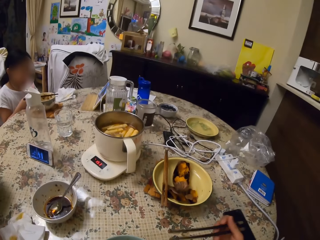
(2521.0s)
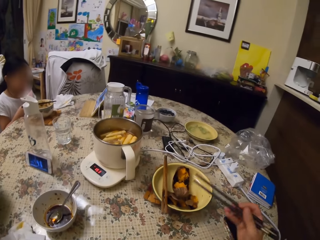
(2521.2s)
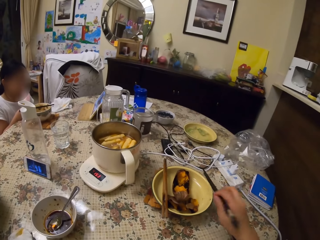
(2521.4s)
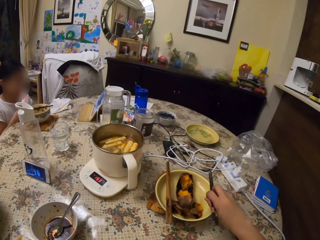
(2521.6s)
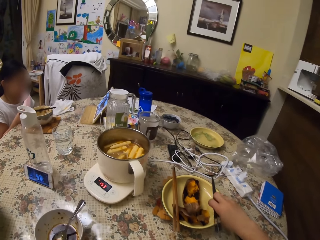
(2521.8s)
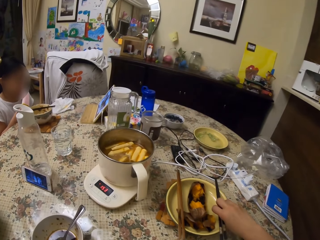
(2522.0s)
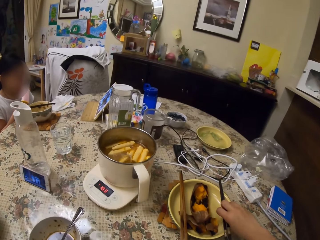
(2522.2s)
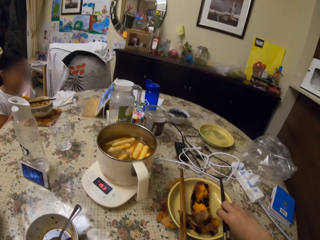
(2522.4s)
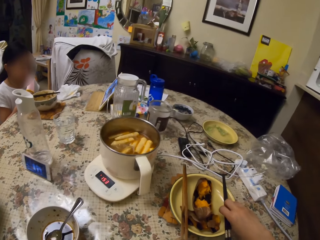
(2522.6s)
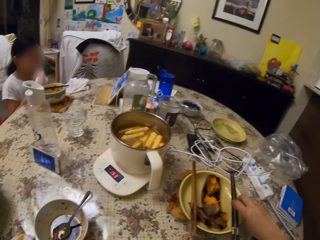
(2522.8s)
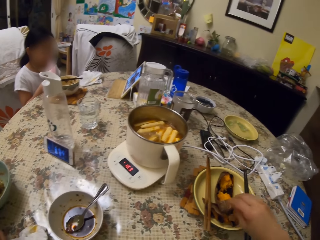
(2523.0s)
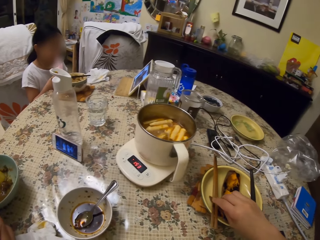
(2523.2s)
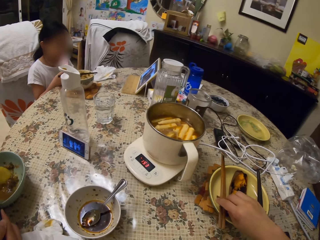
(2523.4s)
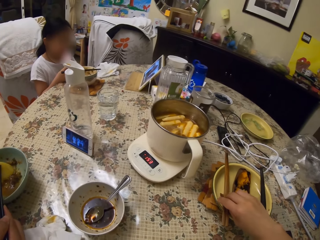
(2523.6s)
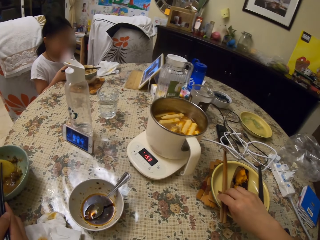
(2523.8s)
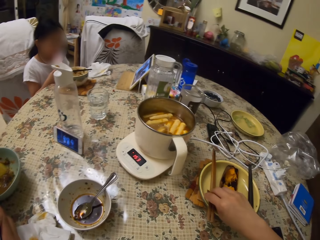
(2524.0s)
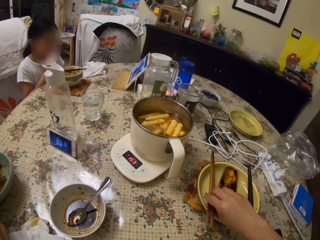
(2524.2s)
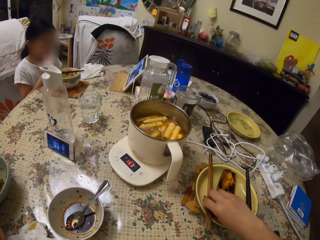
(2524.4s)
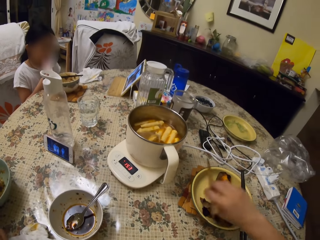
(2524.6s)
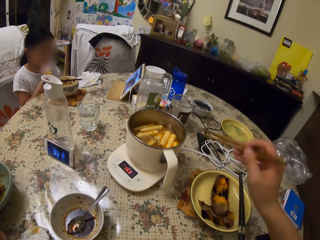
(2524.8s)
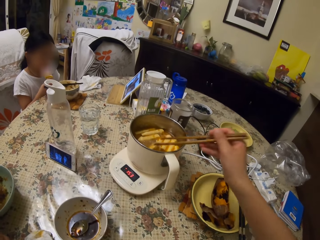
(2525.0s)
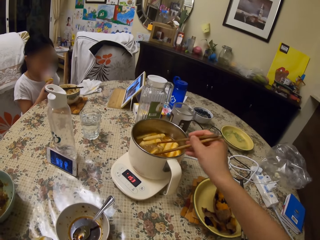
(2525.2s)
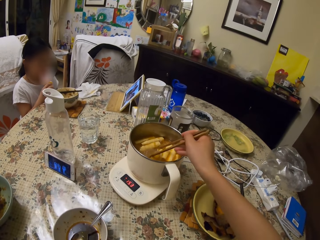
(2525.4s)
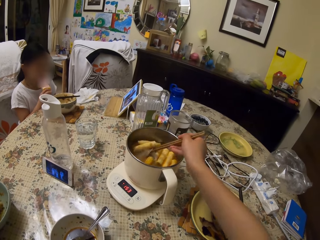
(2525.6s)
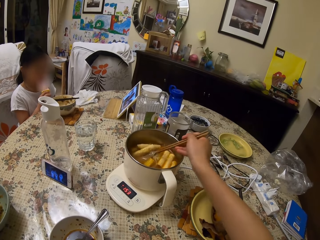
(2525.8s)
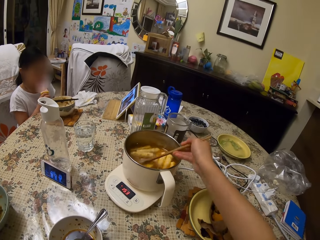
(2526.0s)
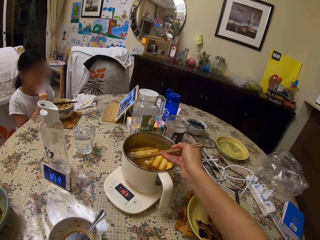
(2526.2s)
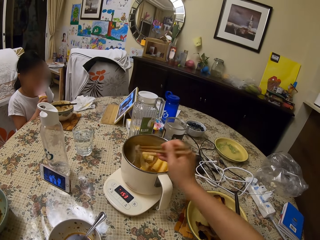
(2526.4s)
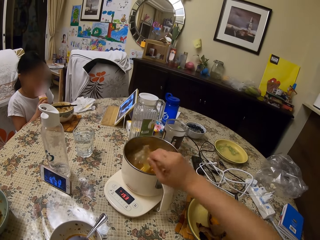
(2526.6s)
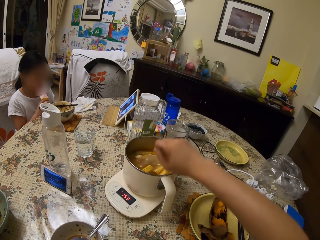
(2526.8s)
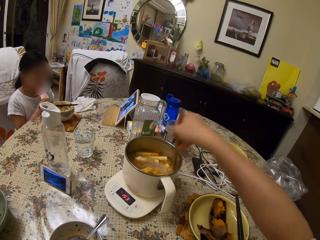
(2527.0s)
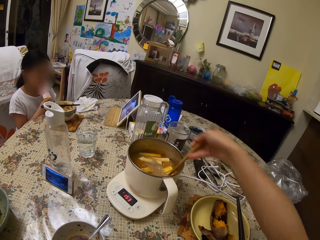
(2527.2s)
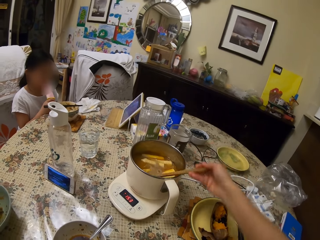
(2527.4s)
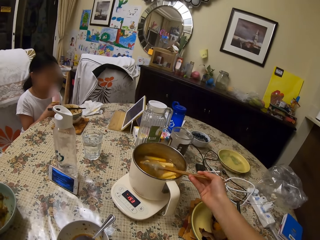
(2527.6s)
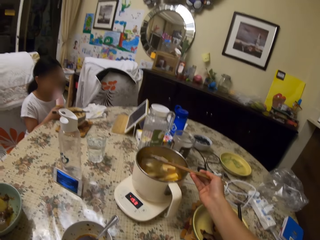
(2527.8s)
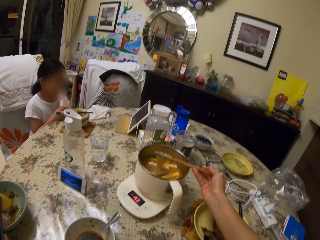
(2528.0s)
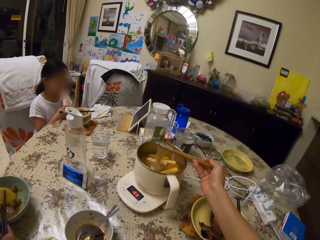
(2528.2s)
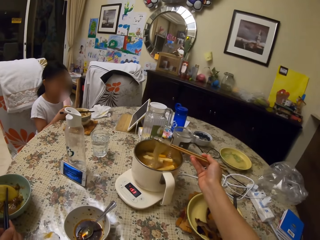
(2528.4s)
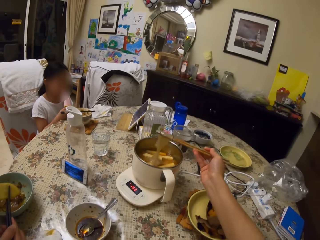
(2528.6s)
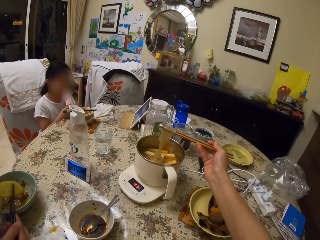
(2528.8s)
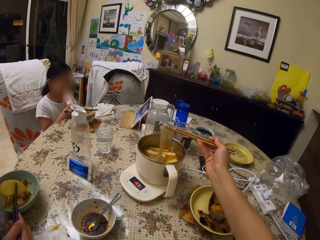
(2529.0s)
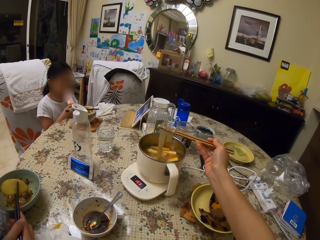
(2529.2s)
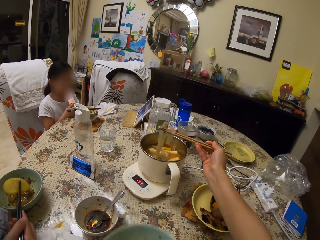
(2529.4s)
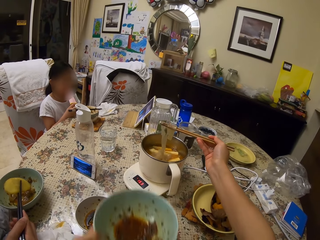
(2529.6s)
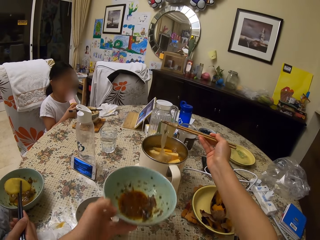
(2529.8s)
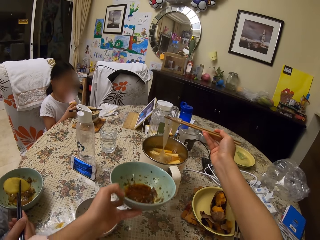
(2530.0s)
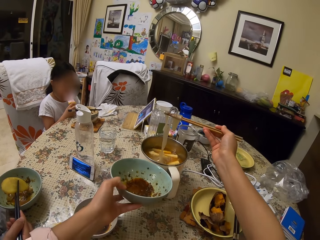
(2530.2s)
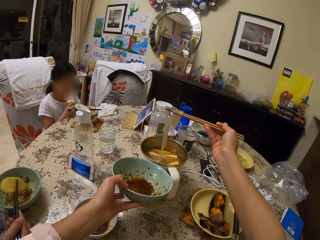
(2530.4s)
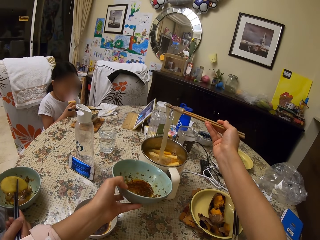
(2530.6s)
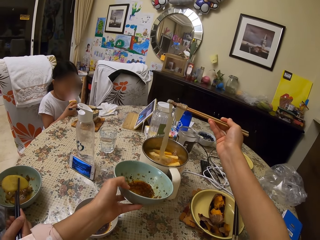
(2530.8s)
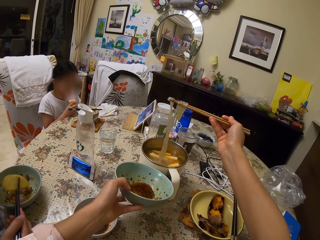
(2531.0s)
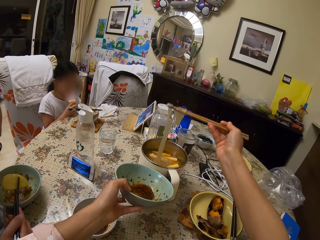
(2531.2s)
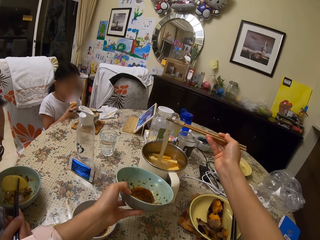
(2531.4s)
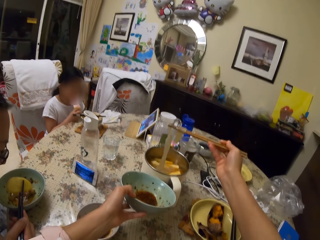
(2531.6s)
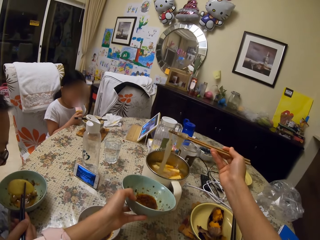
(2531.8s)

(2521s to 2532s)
The camera wearer drops the chopsticks on a plate on a table. A girl watches a tablet on the table. The camera wearer picks up other chopsticks. She stirs food in a pot on the table with chopsticks. She serves the food in her plate with chopsticks.

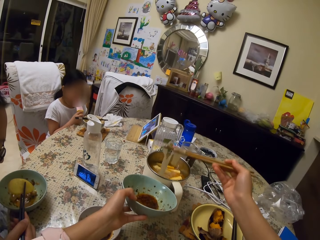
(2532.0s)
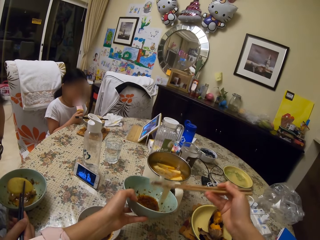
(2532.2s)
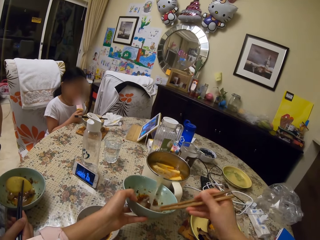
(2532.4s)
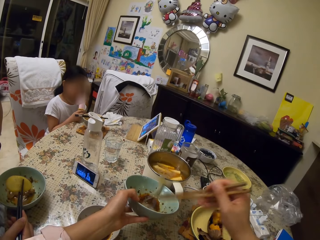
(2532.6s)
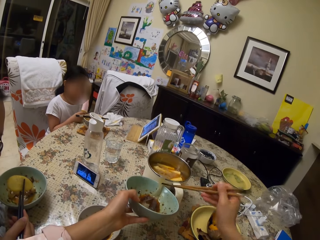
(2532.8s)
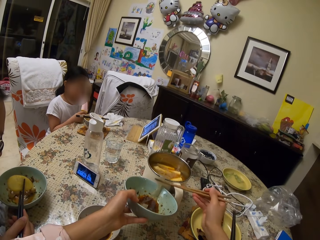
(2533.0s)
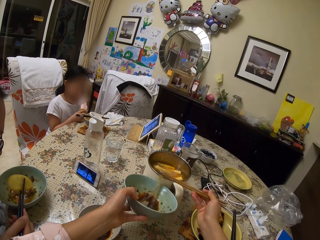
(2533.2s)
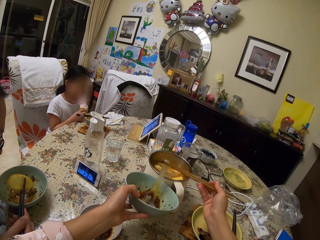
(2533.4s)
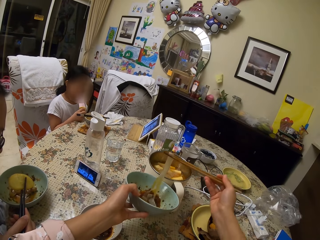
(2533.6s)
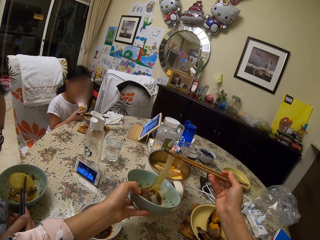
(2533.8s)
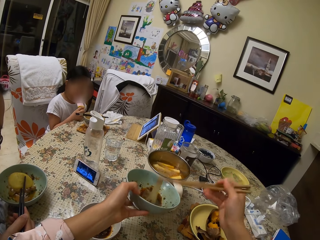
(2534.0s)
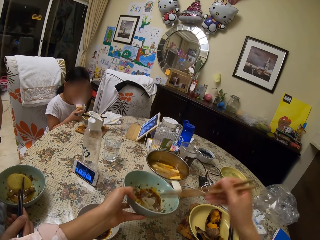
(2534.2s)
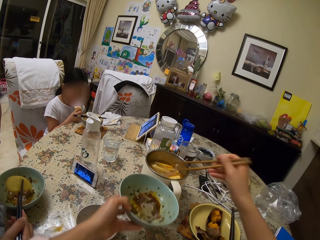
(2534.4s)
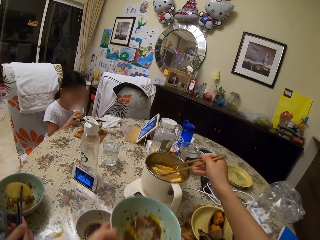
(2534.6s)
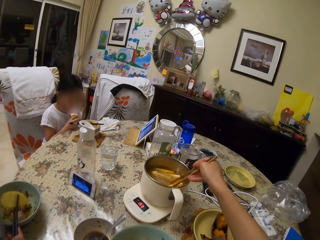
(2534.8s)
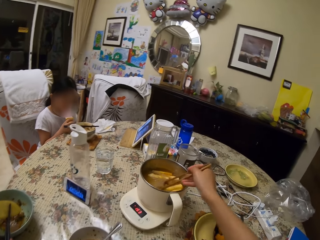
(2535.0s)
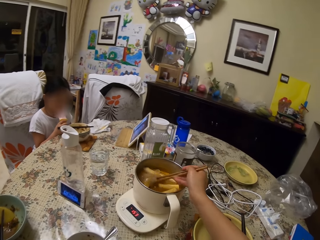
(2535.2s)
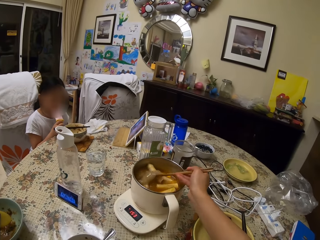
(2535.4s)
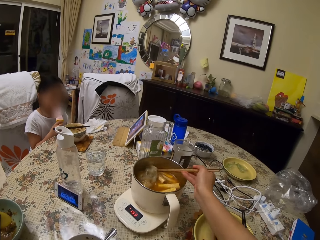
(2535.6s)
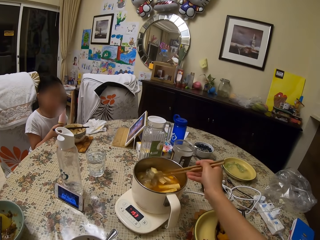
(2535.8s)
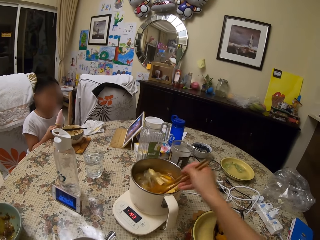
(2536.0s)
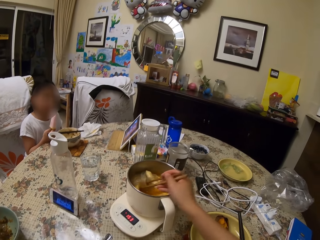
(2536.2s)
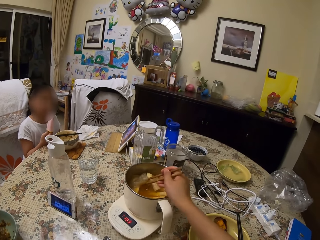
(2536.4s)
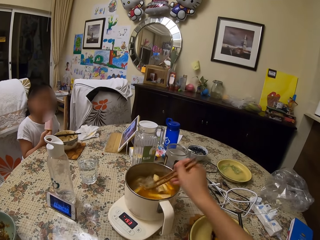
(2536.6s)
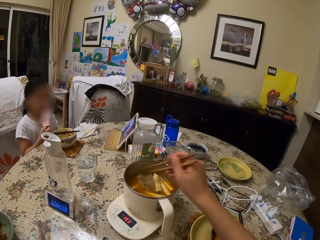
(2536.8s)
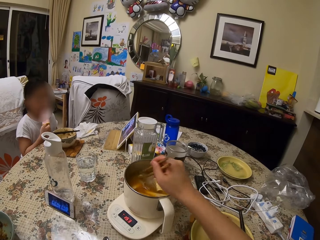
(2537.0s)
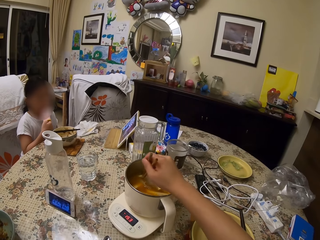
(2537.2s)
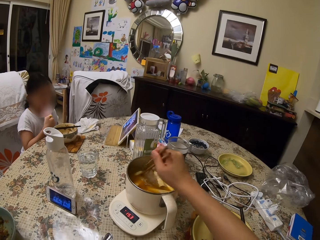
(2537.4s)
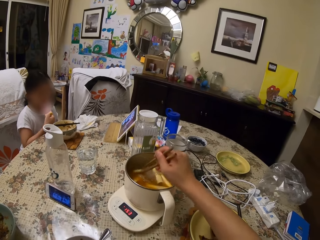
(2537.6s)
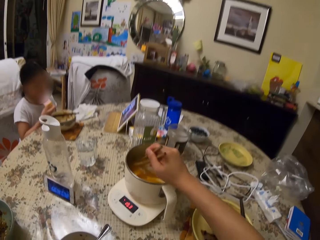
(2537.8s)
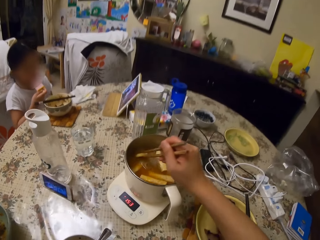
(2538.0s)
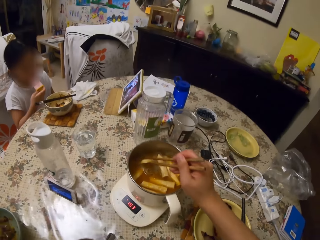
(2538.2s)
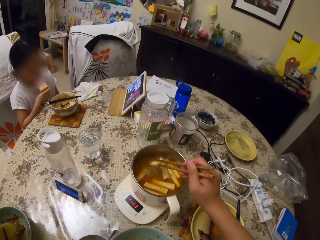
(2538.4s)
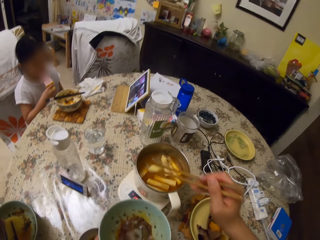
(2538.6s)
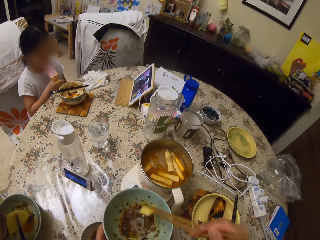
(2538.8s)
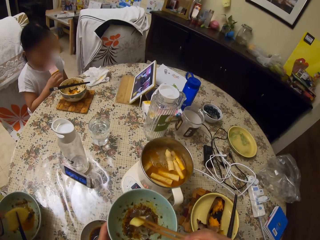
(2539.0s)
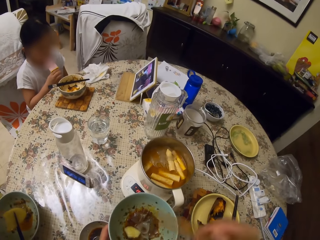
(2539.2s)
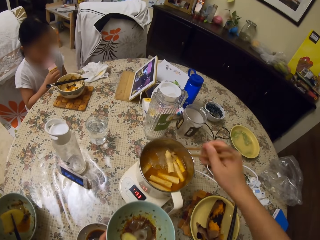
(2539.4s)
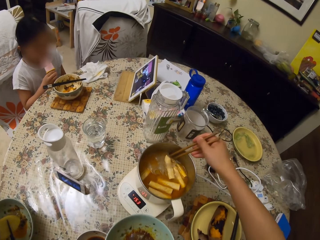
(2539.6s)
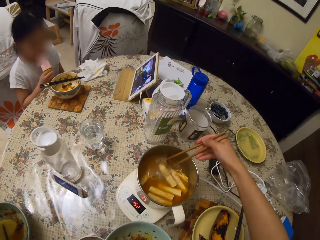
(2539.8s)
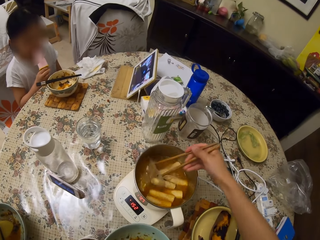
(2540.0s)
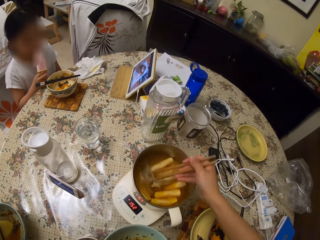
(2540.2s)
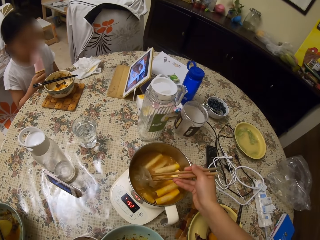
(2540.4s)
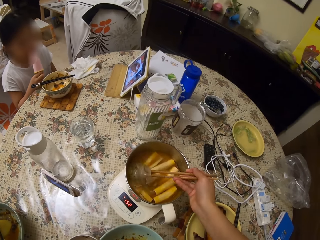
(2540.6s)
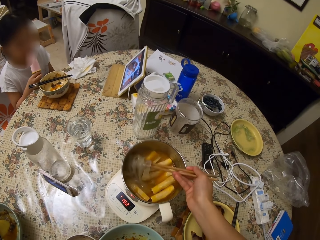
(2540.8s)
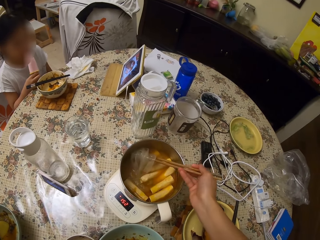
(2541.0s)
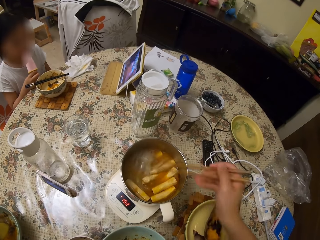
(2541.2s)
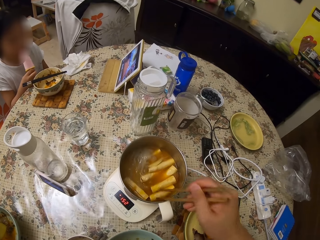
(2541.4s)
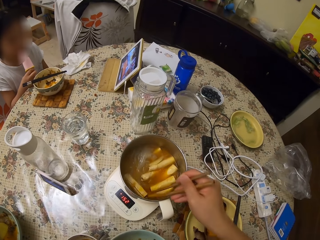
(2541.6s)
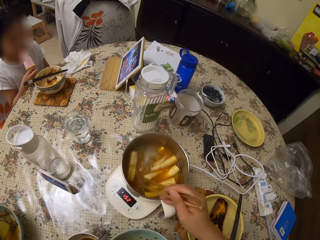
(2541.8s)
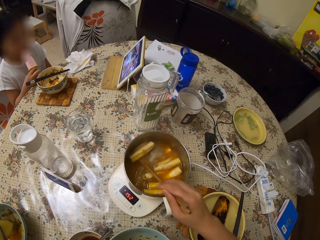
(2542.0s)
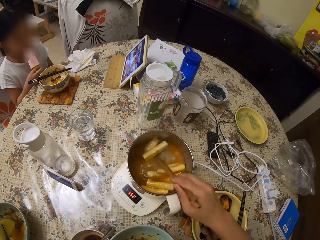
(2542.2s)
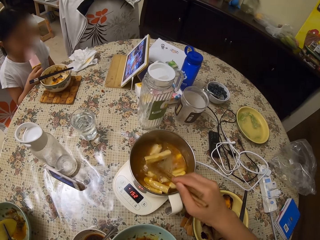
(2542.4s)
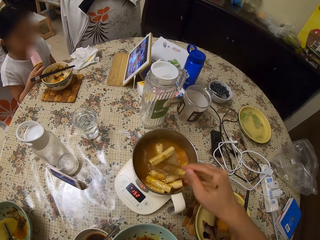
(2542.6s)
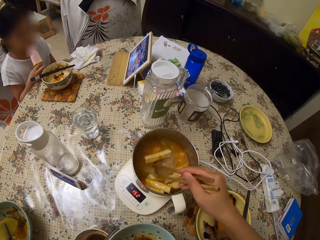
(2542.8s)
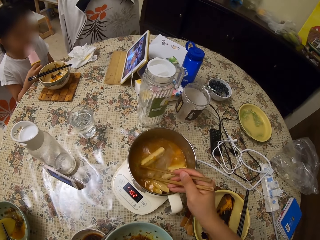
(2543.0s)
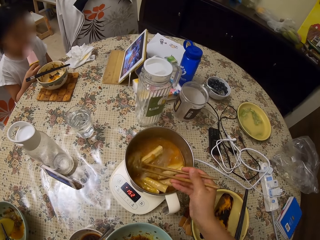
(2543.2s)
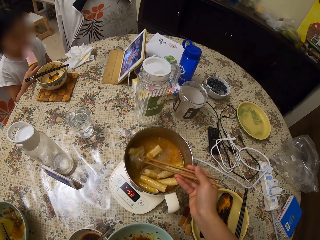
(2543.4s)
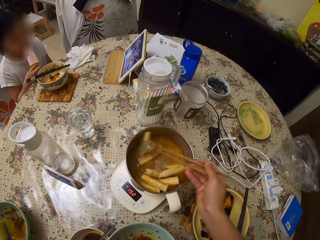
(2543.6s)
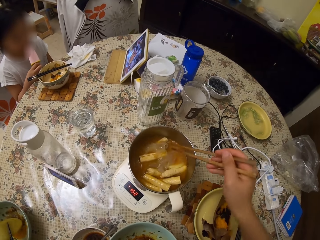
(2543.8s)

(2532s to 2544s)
A man watches a phone on a table. The camera wearer stirs food in a pot with chopsticks. She serves the food in her plate with chopsticks. She stirs the food in the pot with chopsticks.
